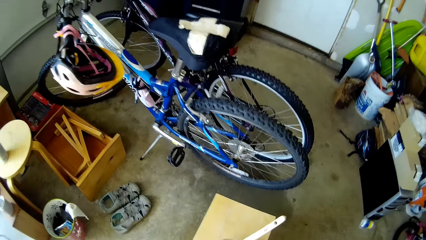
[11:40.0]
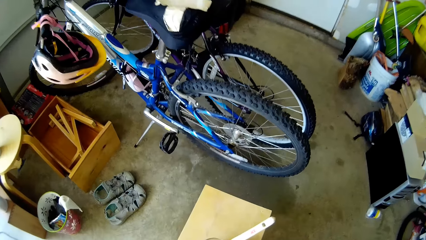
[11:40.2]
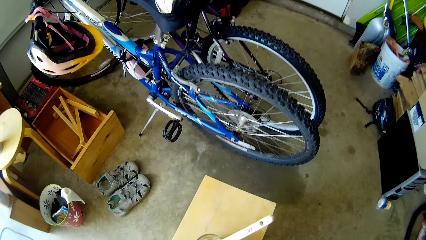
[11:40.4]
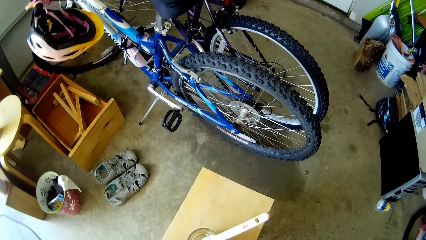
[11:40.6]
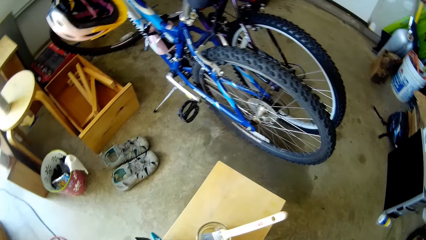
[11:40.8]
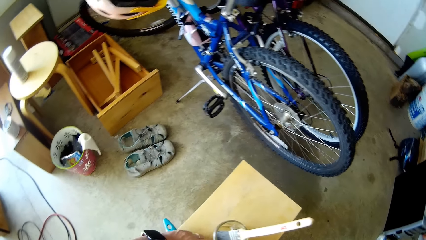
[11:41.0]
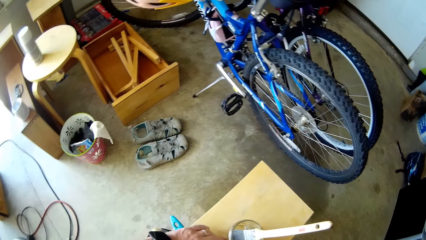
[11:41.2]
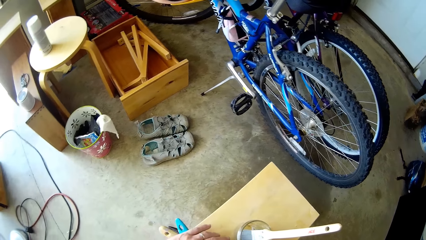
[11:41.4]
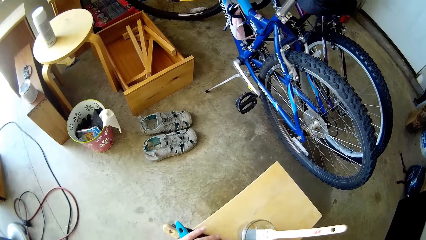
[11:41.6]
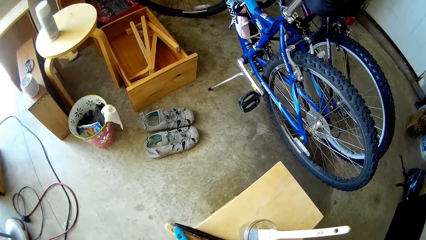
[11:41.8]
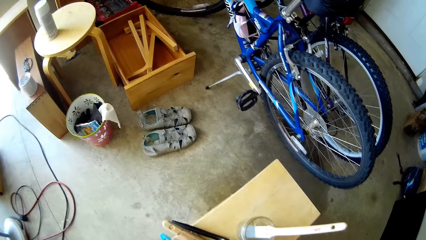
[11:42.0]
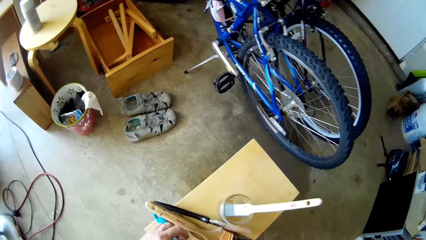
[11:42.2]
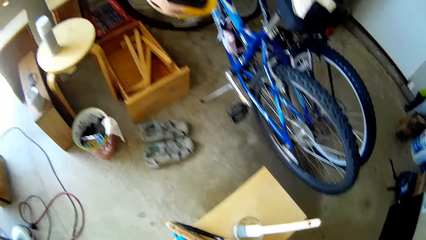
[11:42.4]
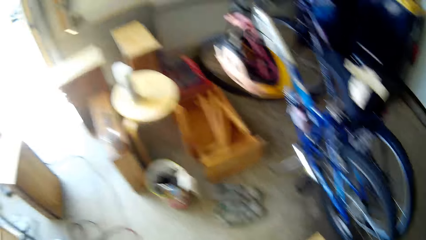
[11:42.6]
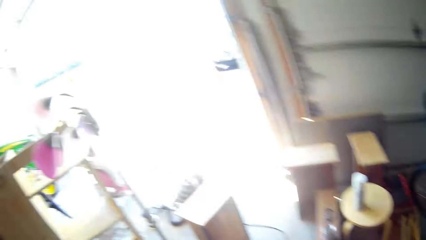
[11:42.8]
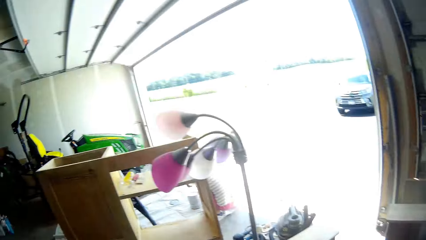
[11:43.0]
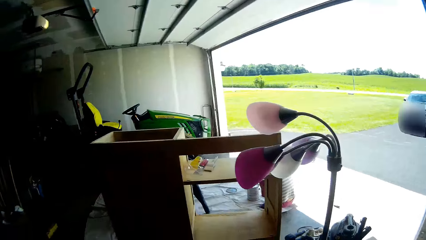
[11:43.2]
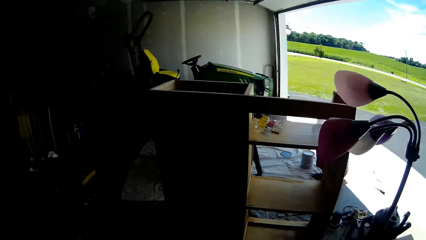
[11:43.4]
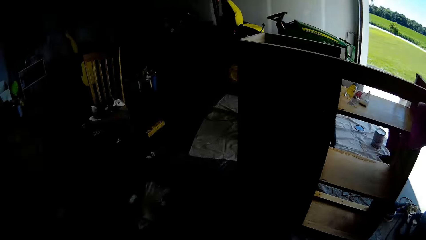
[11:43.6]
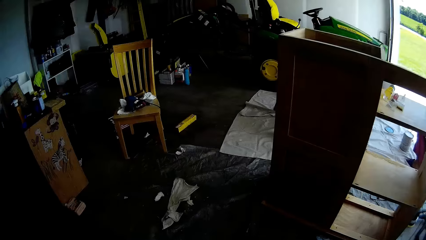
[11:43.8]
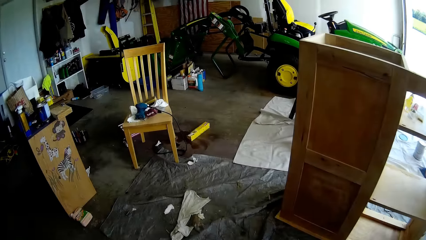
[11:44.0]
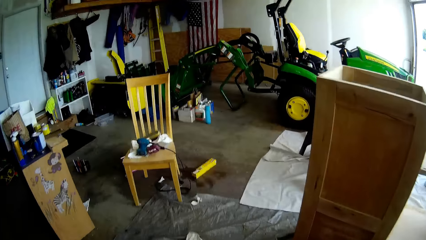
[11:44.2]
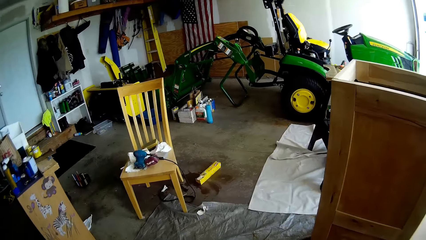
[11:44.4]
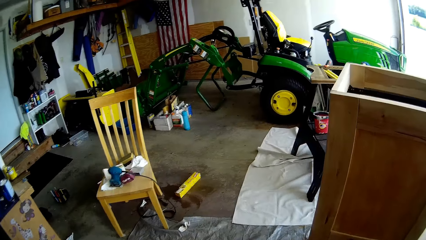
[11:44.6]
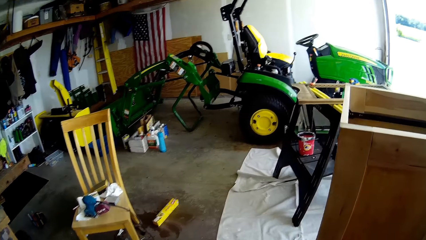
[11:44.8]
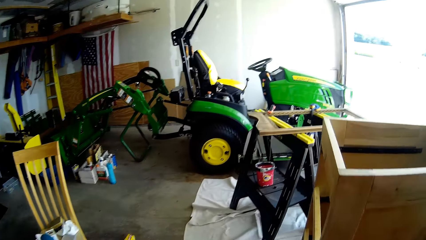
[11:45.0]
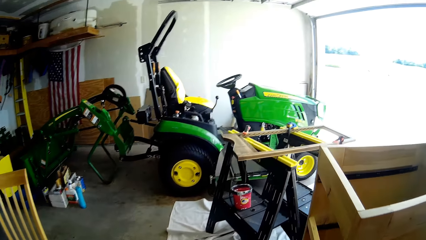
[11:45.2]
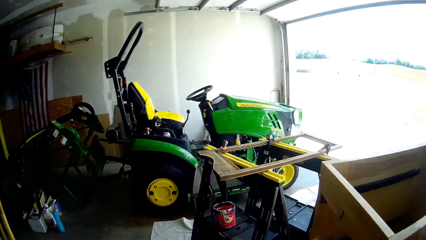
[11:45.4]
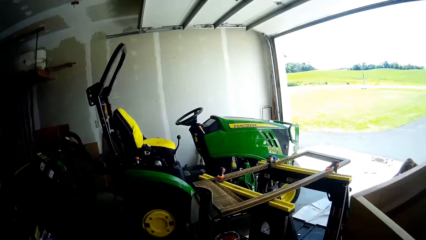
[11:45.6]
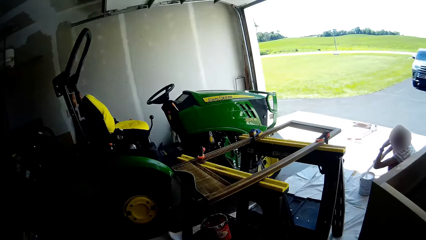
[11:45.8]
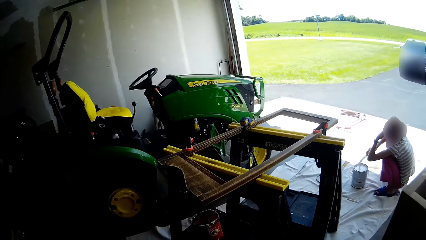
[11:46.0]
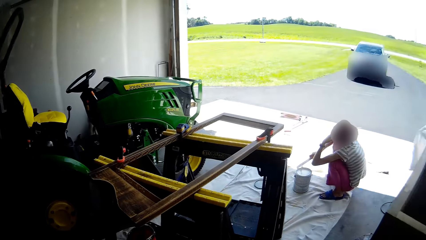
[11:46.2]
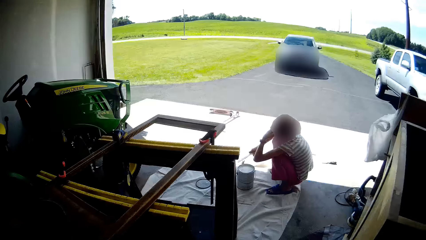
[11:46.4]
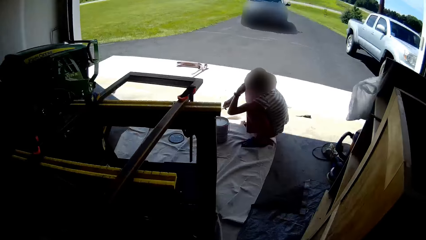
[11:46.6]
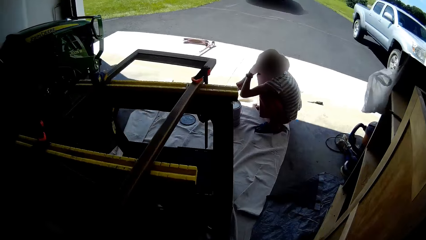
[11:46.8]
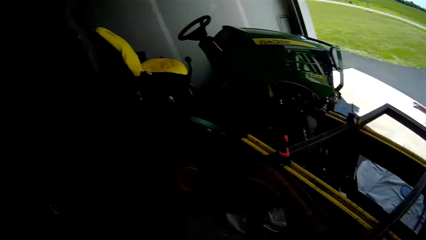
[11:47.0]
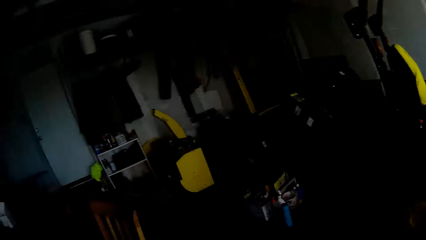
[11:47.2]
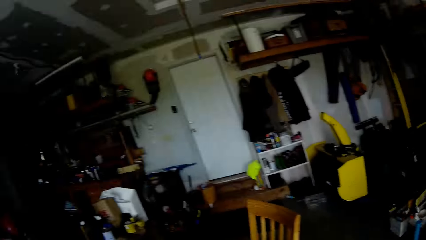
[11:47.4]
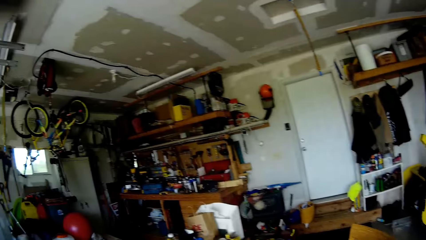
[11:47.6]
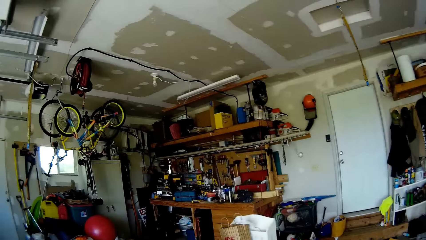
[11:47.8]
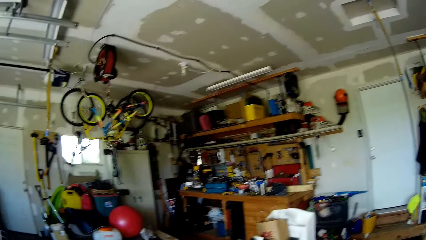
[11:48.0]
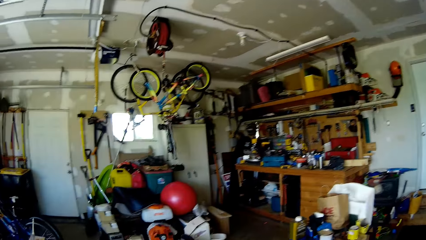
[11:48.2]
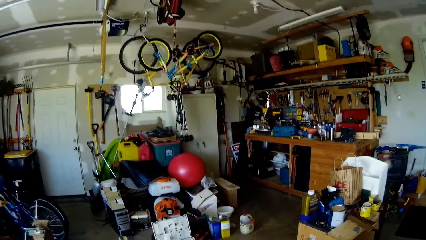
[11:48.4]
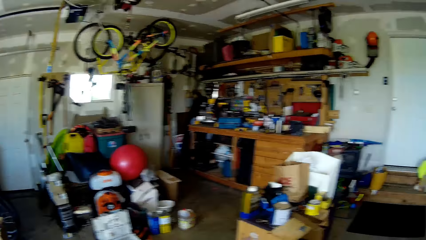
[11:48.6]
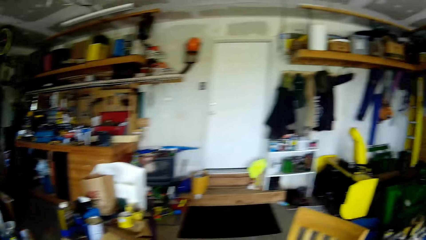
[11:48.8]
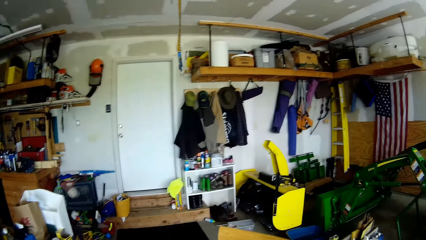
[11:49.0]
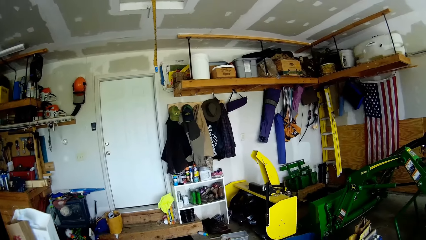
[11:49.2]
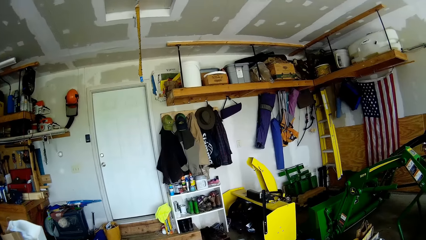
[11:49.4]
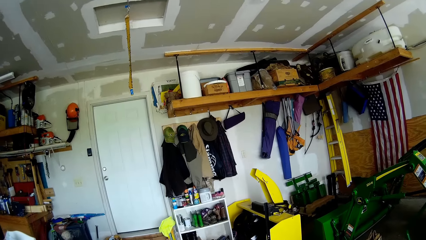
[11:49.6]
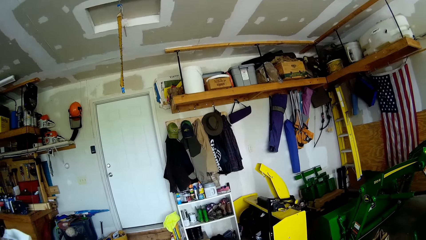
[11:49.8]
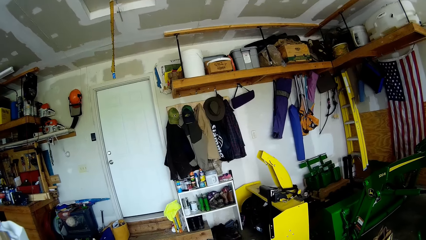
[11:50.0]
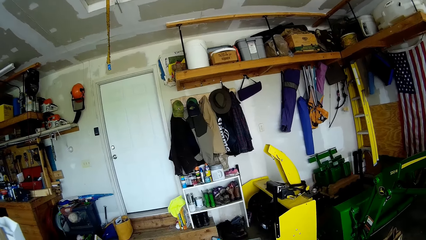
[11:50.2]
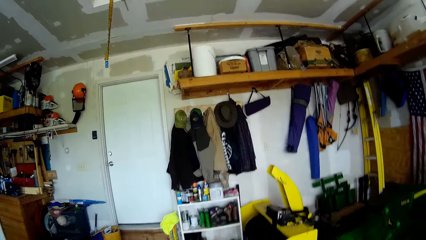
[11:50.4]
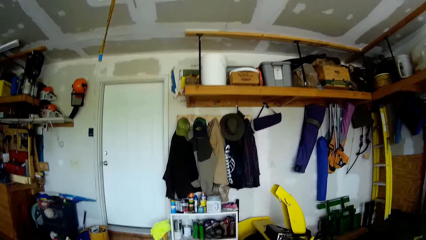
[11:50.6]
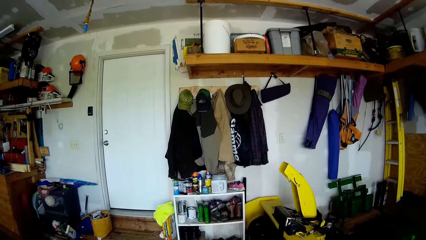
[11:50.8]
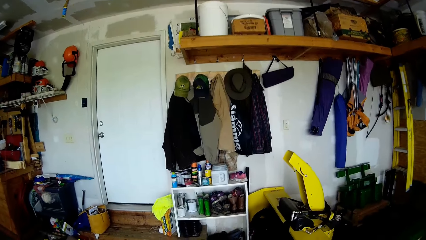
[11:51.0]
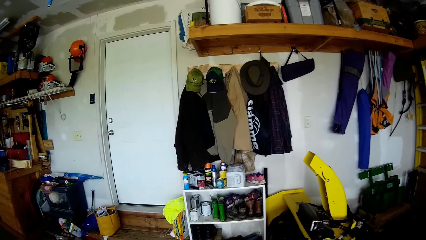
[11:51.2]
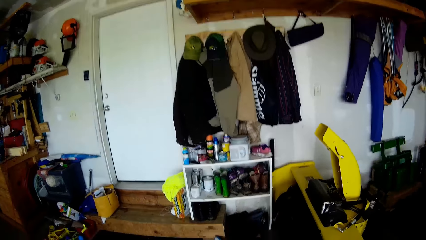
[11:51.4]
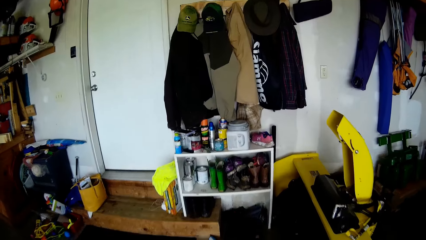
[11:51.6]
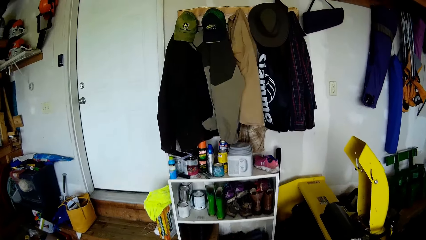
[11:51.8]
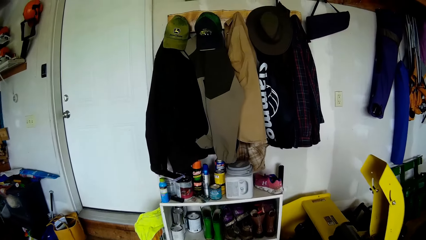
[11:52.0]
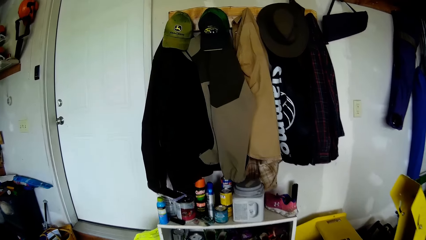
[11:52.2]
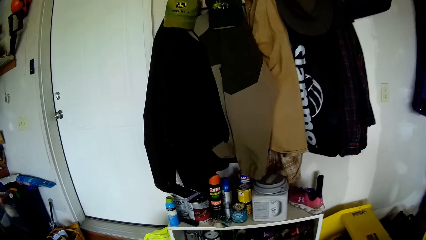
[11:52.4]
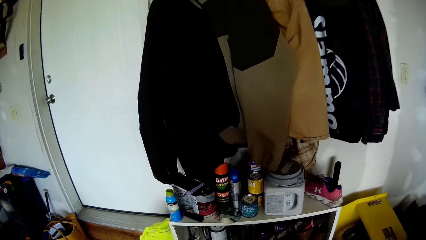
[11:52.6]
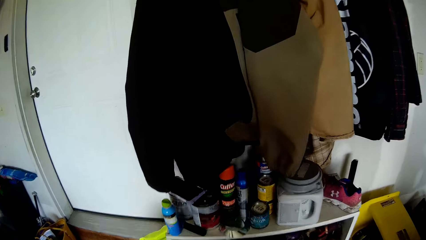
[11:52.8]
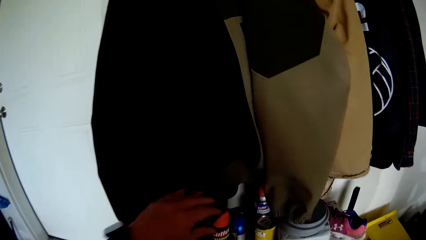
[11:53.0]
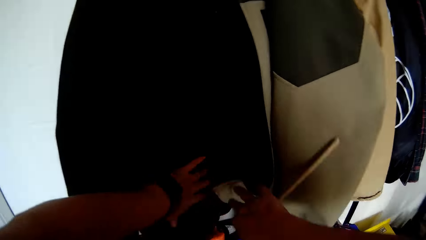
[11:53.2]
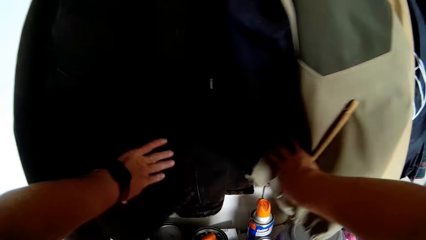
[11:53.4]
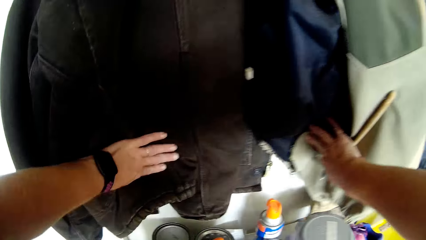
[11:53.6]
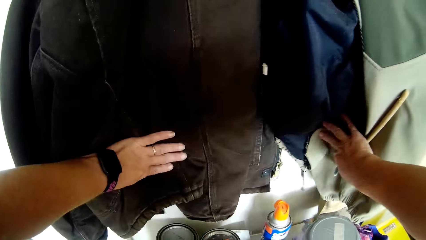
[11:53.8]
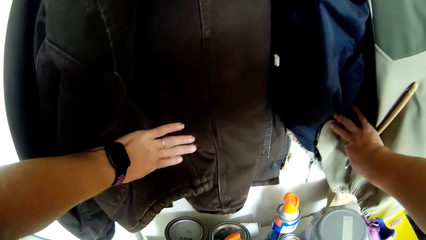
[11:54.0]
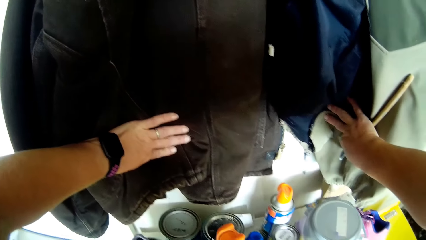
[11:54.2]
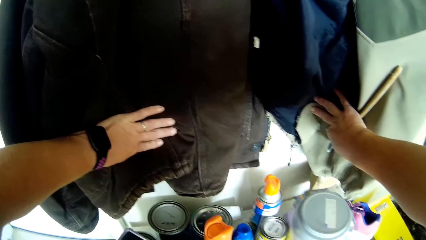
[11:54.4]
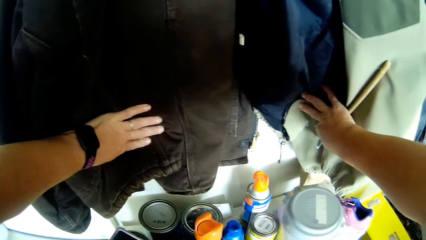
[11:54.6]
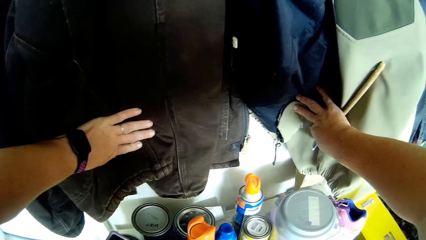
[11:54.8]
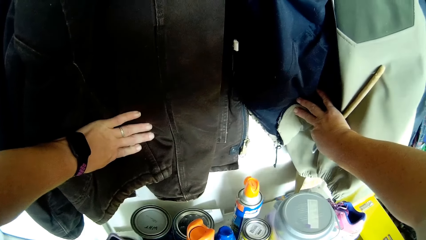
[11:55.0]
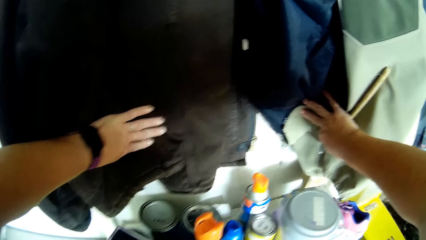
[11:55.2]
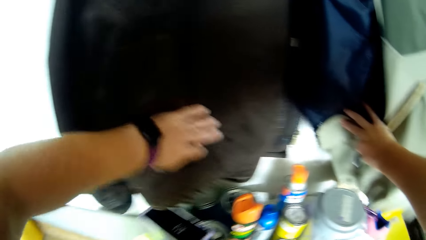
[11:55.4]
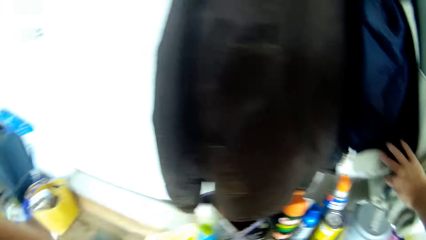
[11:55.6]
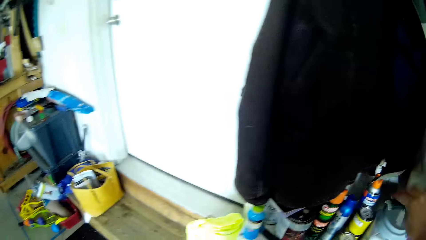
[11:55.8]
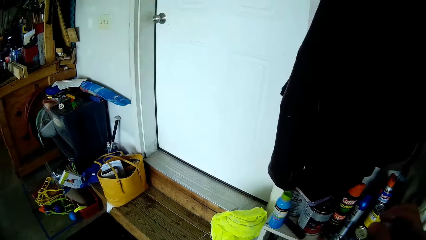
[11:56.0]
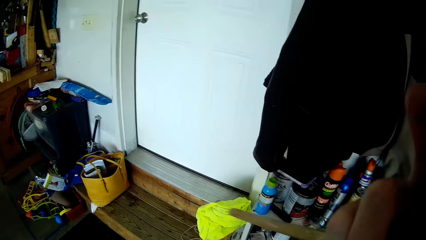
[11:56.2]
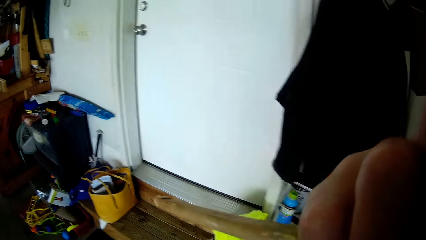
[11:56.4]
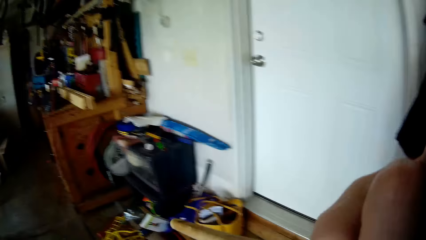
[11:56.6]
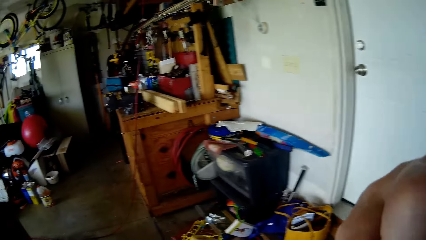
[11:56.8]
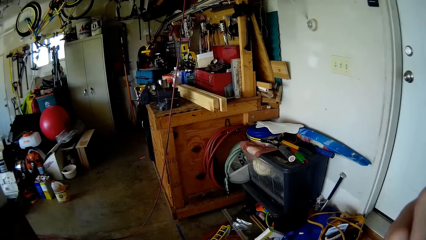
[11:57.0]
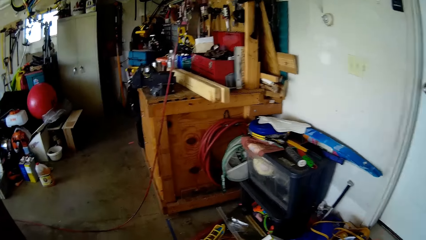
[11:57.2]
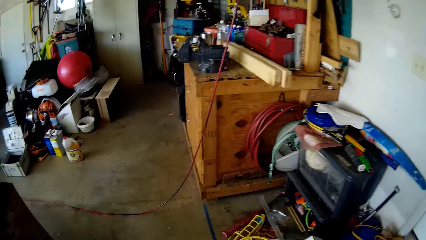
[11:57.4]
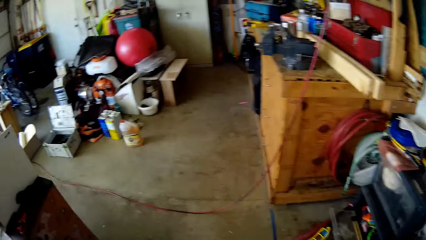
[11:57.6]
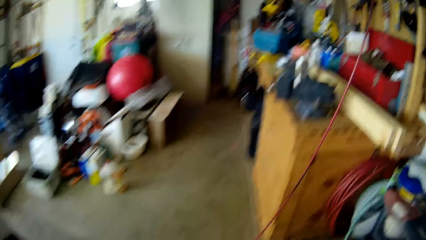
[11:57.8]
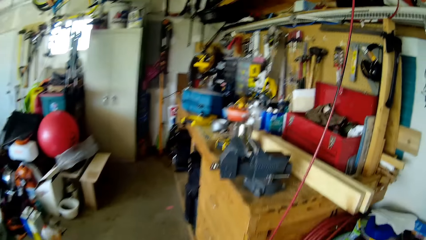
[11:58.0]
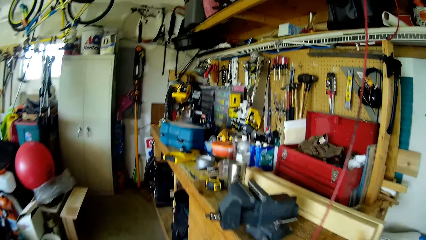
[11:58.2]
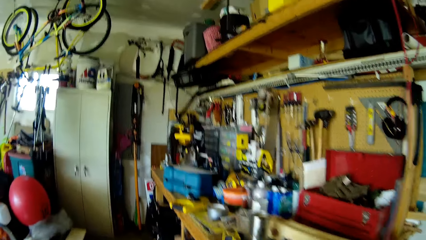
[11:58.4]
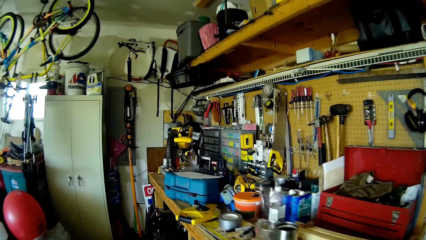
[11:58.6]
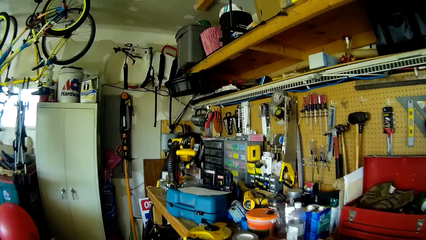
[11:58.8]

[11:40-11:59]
The camera wearer drops the paintbrushes on the wooden furniture with both hands. She moves around the workshop. The woman holds the yardstick in her right hand. The camera wearer adjusts a coat hung on the wall with her left hand. She adjusts another coat hung on the wall with her right hand. She holds a paintbrush in her right hand. She holds the clothes. She adjusts a pair of glasses on her face with her right hand. She touches the face. She moves around the workshop.
